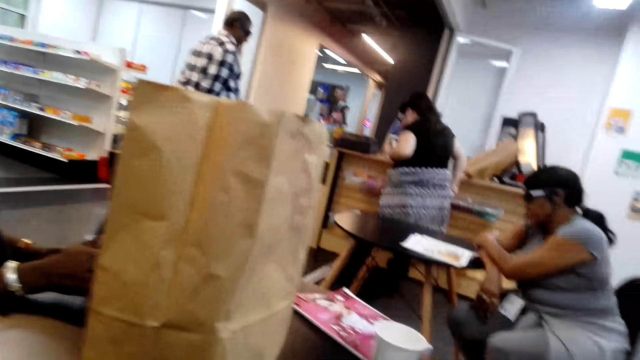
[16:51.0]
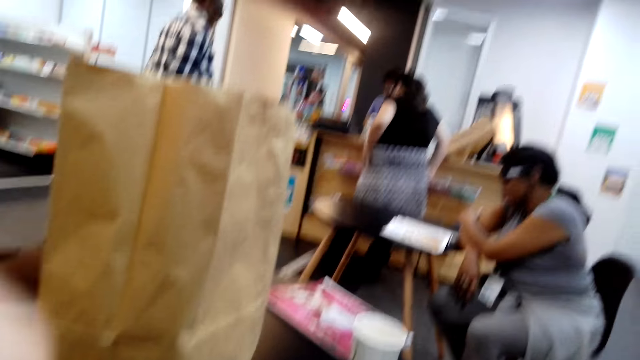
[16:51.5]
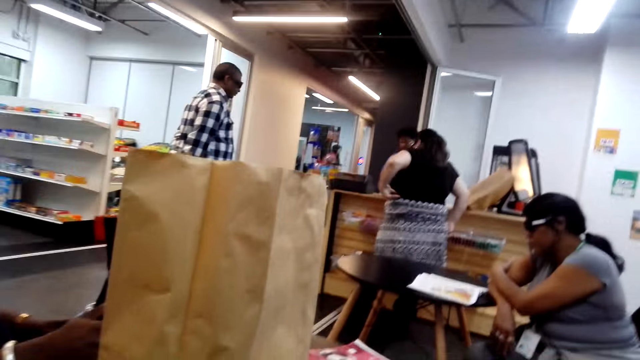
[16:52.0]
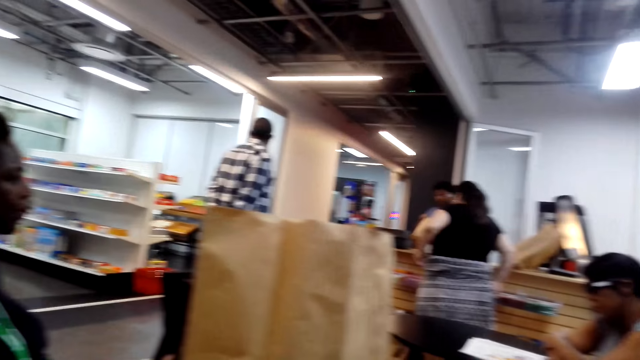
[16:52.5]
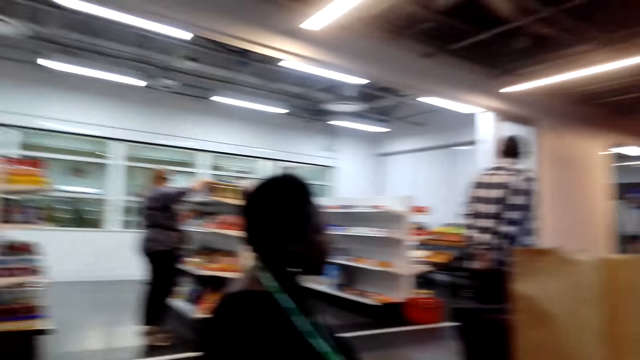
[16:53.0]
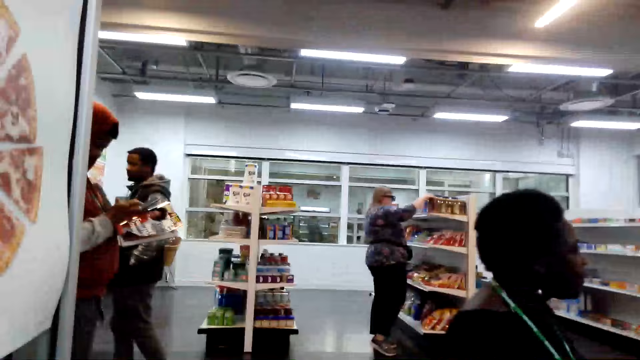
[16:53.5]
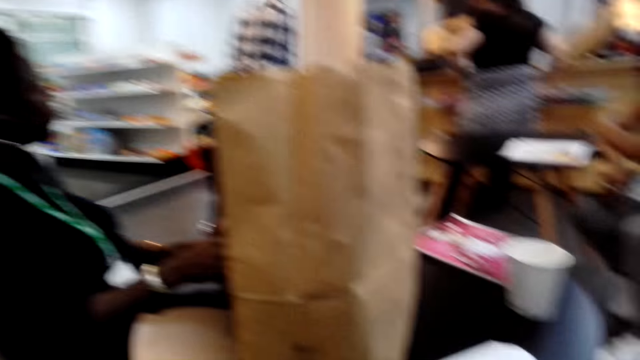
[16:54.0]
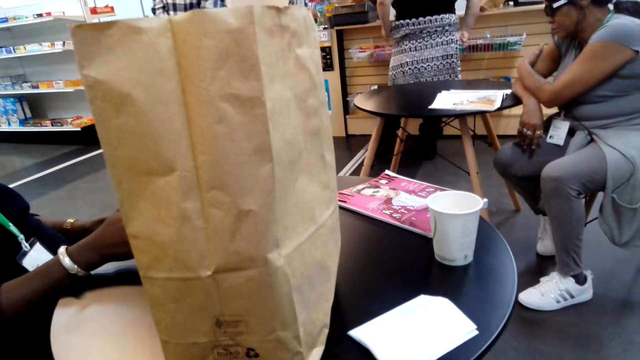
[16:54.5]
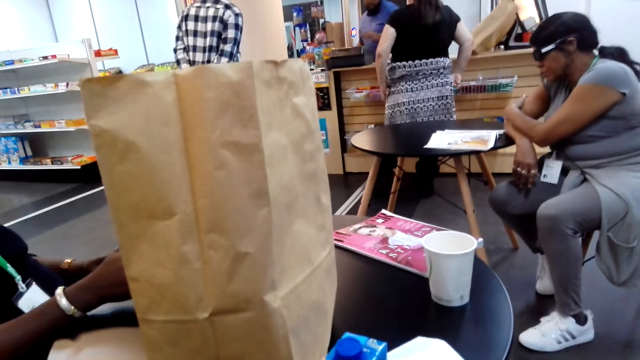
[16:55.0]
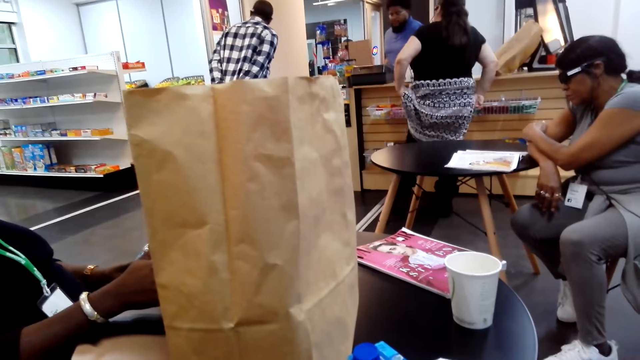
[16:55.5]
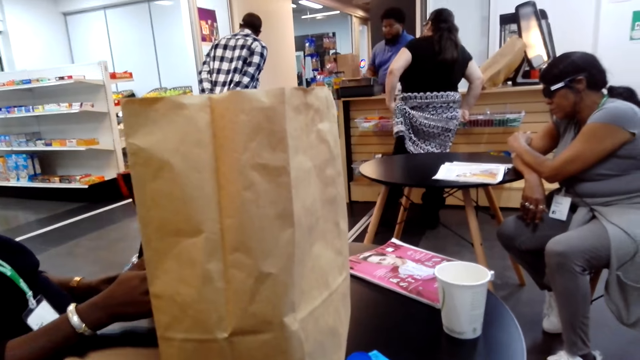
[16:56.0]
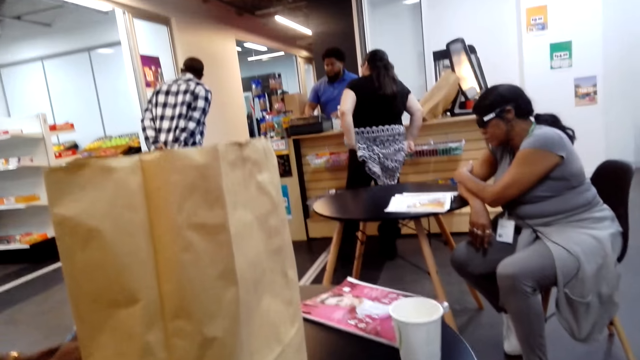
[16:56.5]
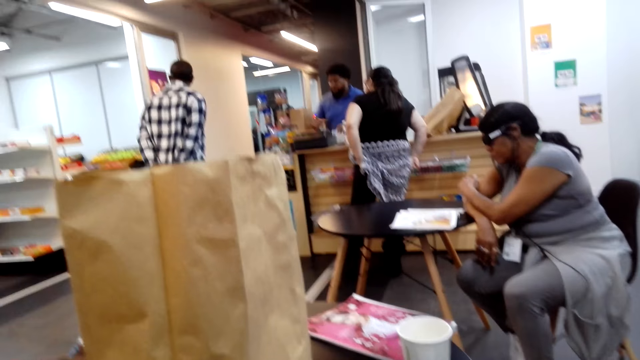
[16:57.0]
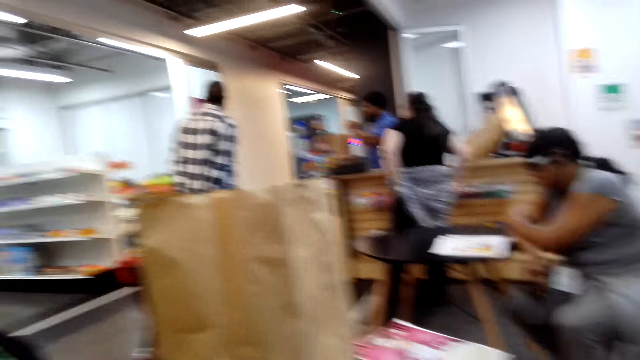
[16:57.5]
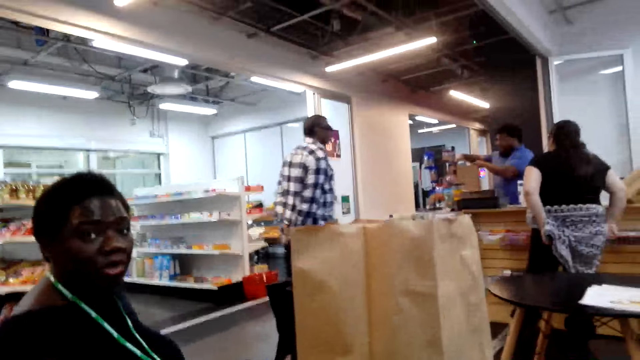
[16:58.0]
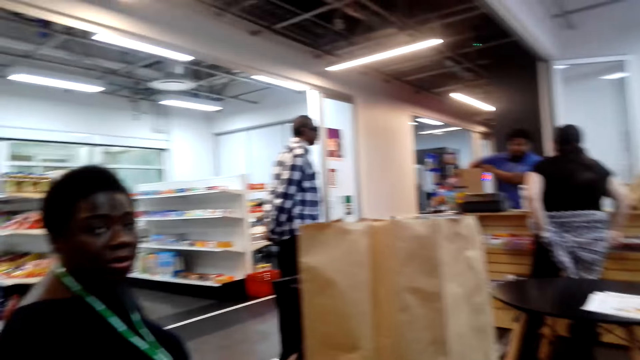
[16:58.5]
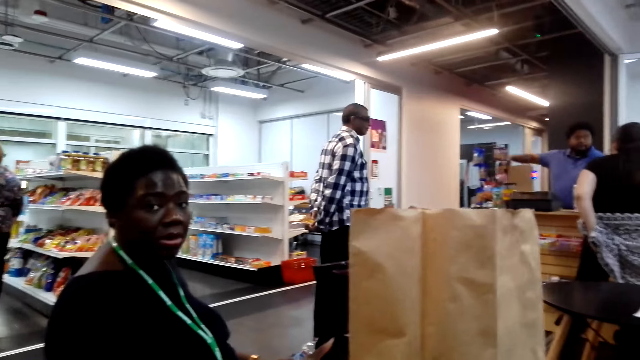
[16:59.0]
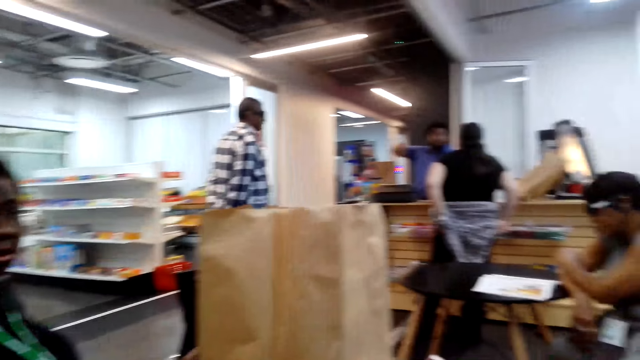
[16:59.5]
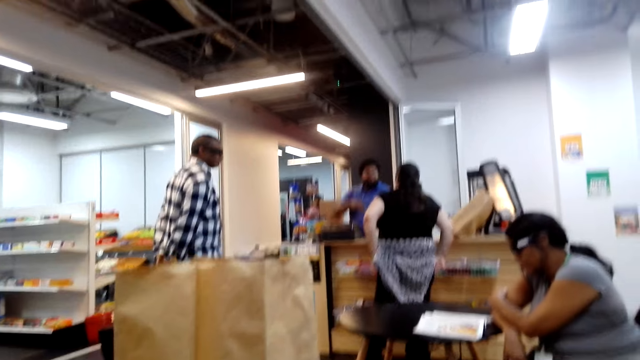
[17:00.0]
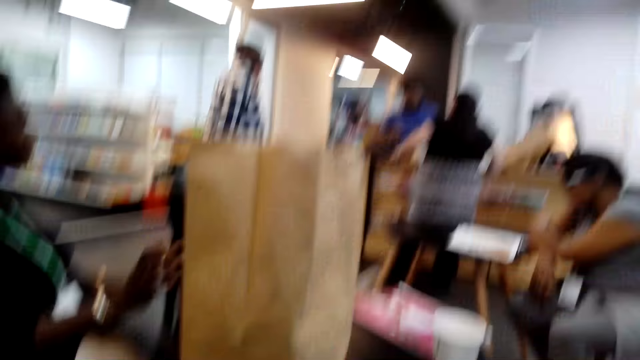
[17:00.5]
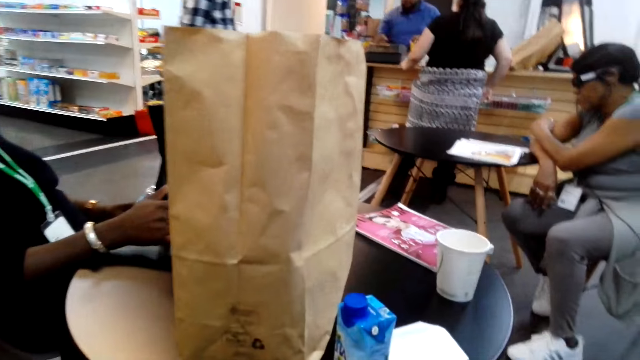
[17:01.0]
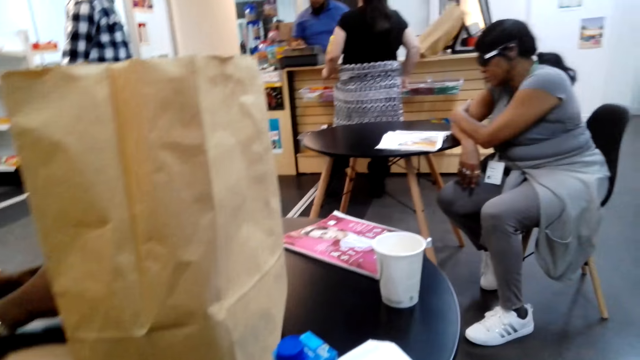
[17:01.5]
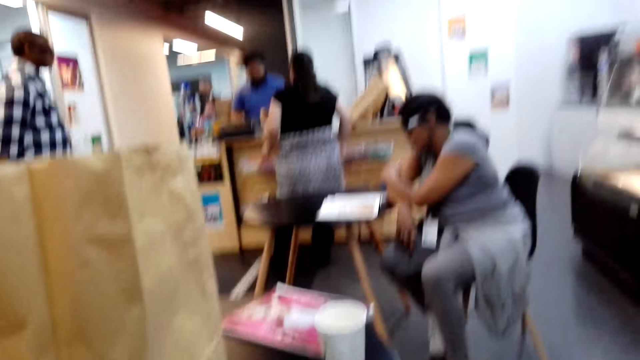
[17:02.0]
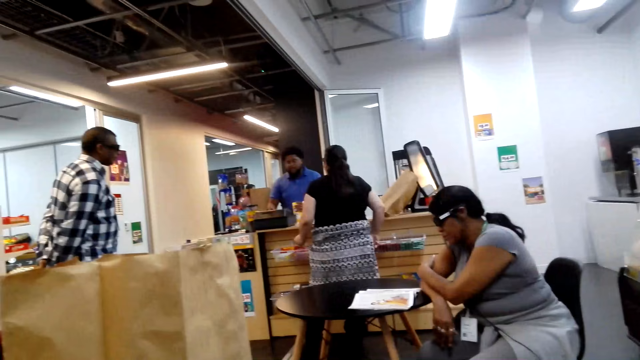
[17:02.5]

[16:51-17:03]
The camera wearer talks to a man. A lady moves a hand and lifts a sweater. Another man moves a hand. The first man talks to the camera wearer. A third man puts something in a bag. The camera wearer talks to the first man. The lady lowers the sweater.

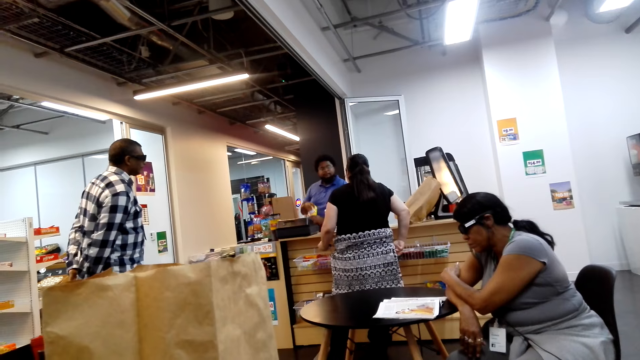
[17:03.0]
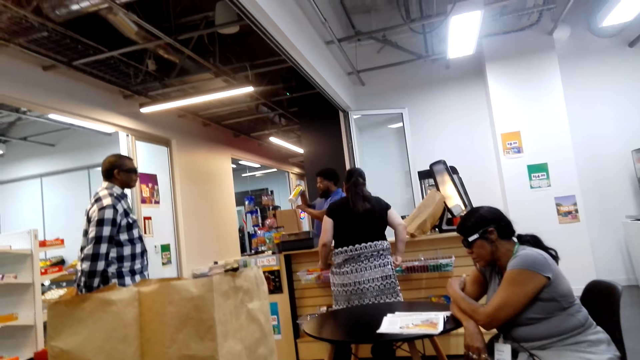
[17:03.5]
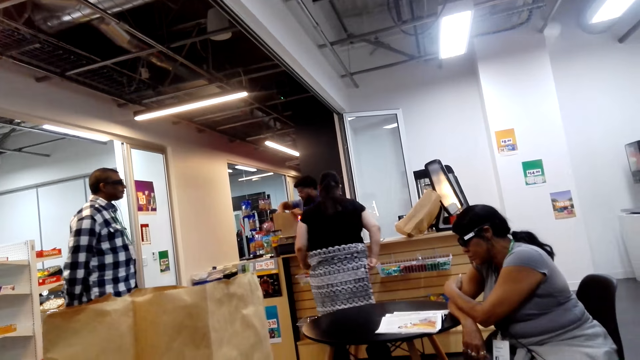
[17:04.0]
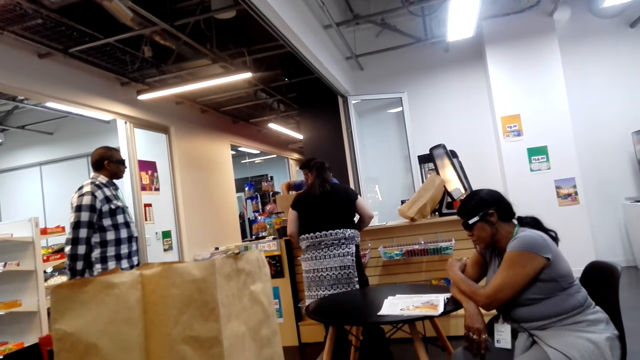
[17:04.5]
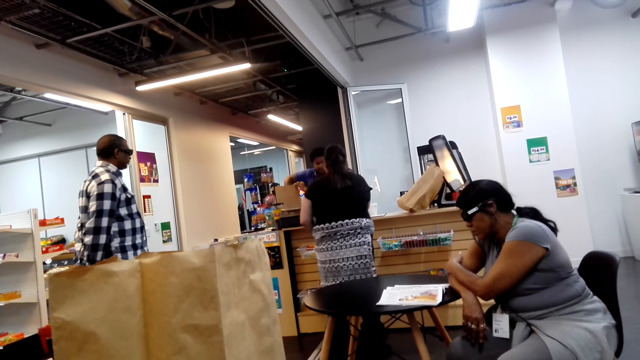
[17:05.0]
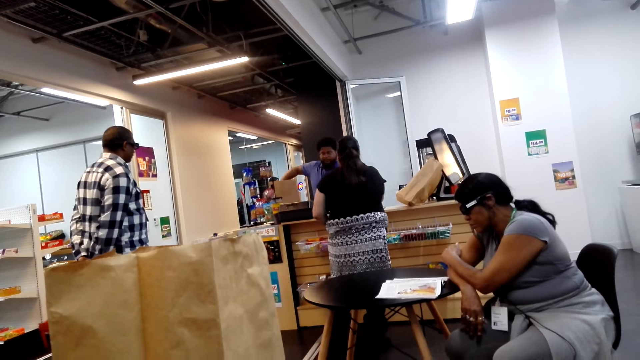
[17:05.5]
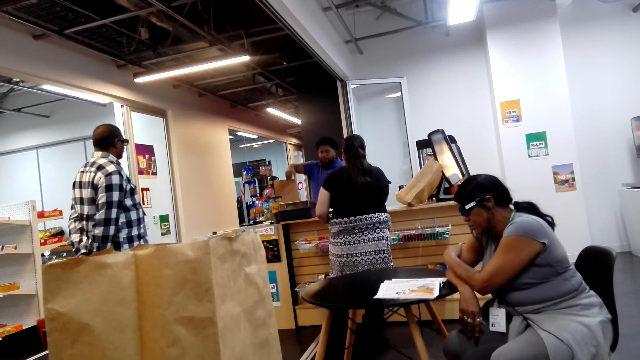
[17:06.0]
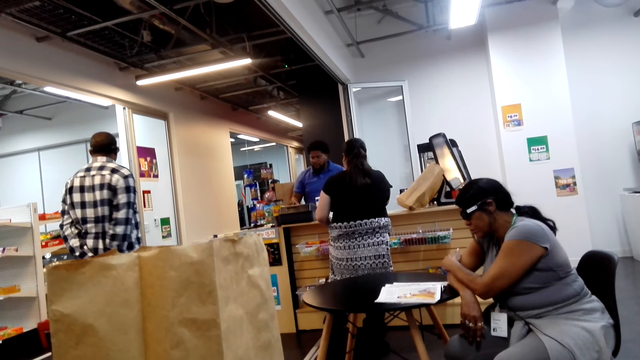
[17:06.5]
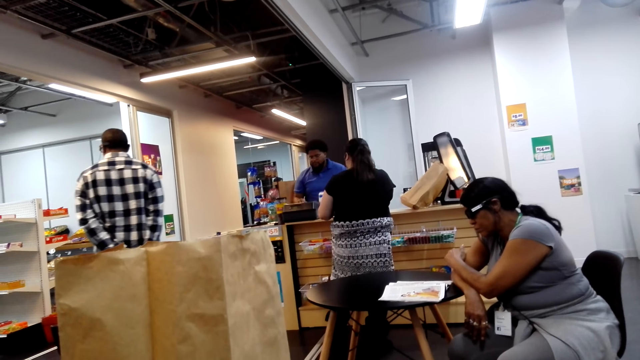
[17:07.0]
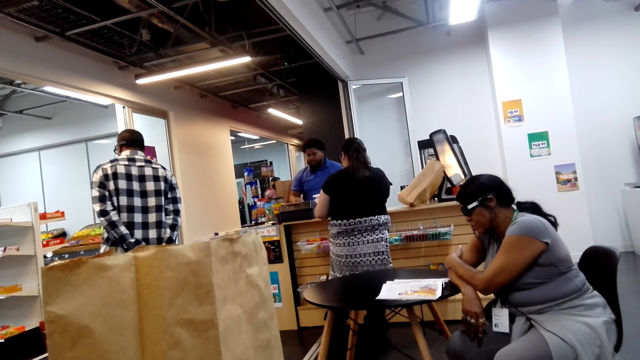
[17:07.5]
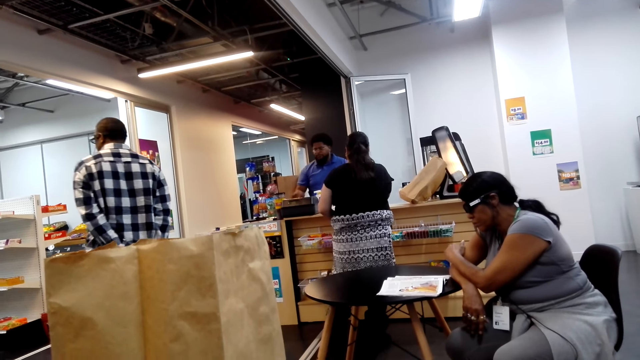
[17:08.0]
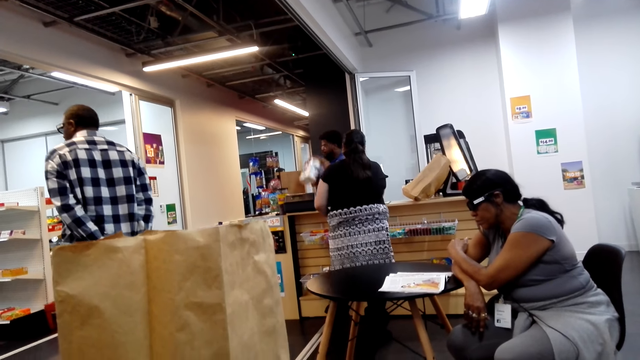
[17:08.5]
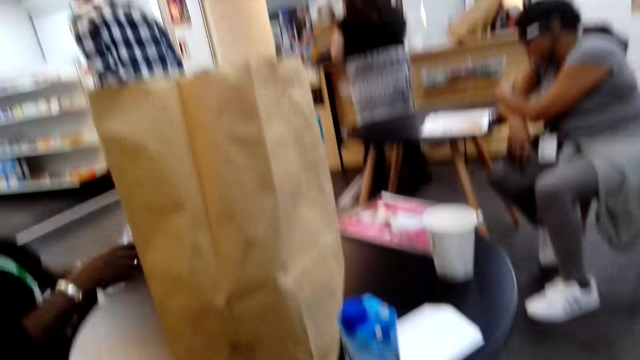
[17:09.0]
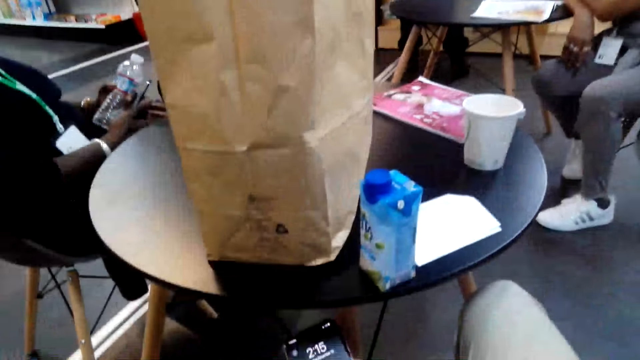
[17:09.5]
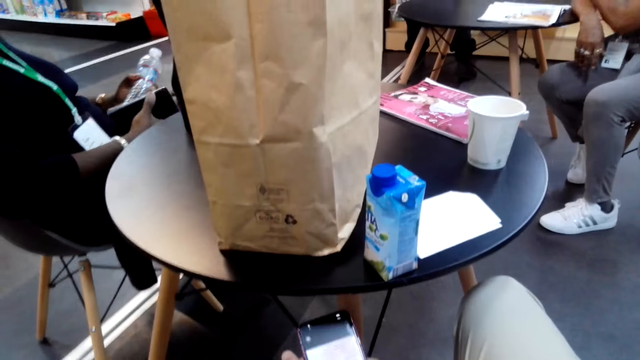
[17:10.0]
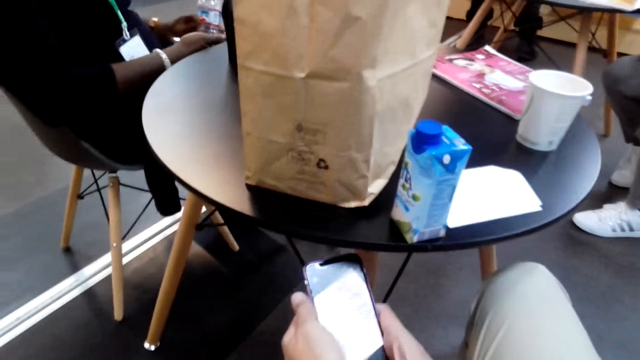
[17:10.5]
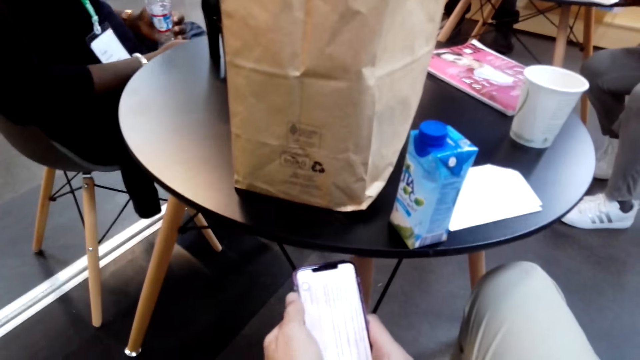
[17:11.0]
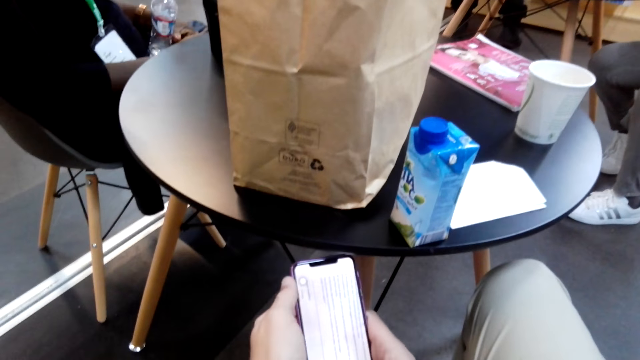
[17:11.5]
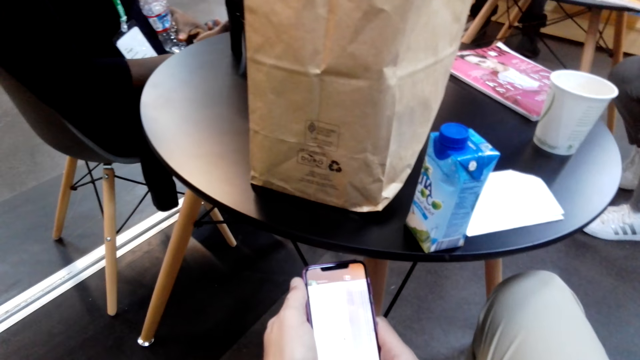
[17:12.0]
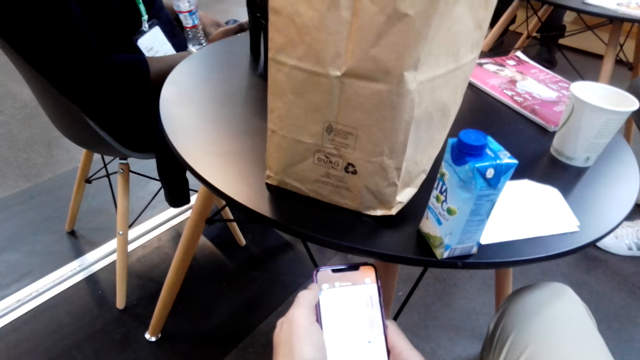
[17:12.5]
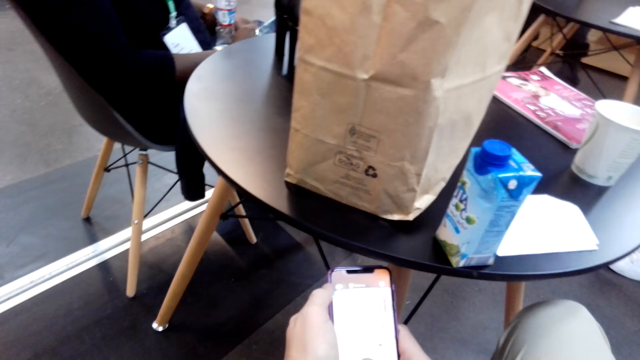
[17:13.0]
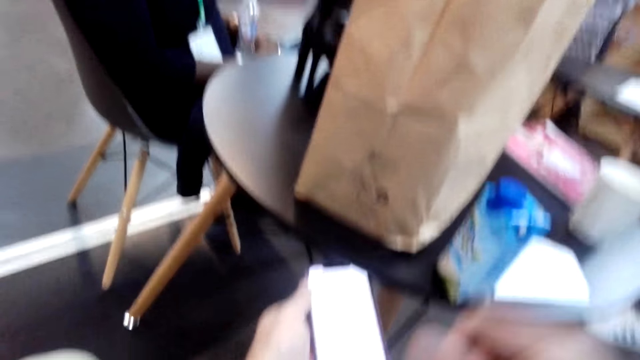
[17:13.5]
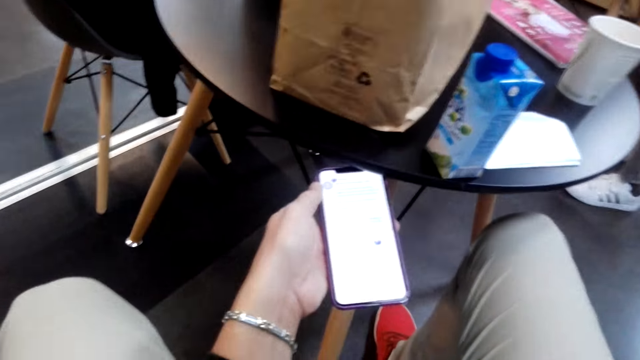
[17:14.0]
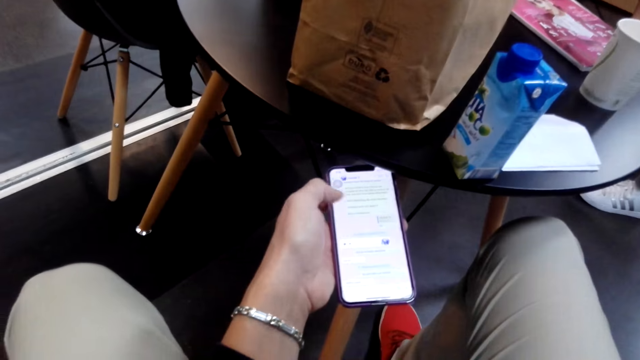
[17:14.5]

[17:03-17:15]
A man puts something in a bag. A lady moves a hand. The camera wearer looks around the supermarket. The man presses the point of sales system and puts something in the bag. Another man turns around. The camera wearer scrolls the phone. A third man operates a phone. A fourth man moves hands.
